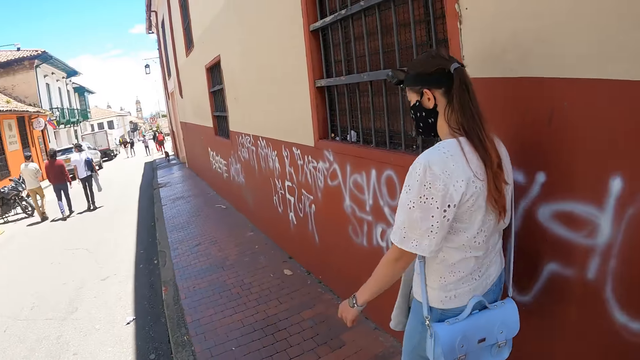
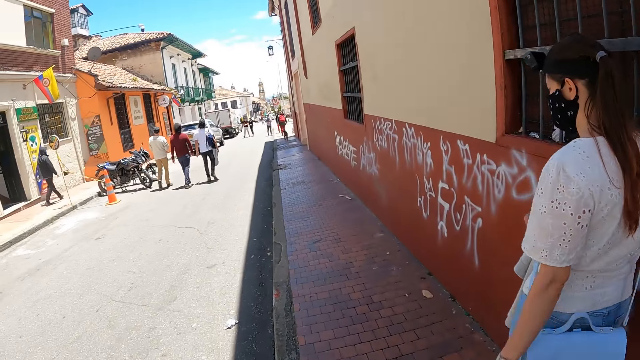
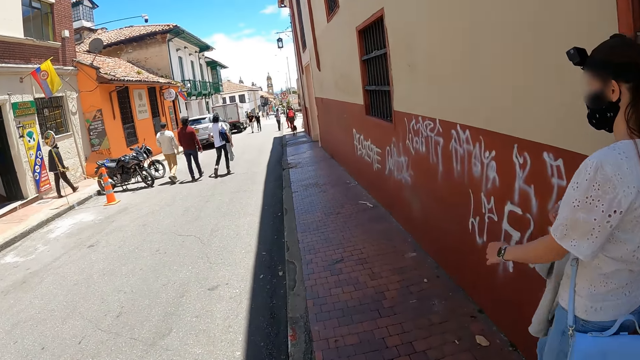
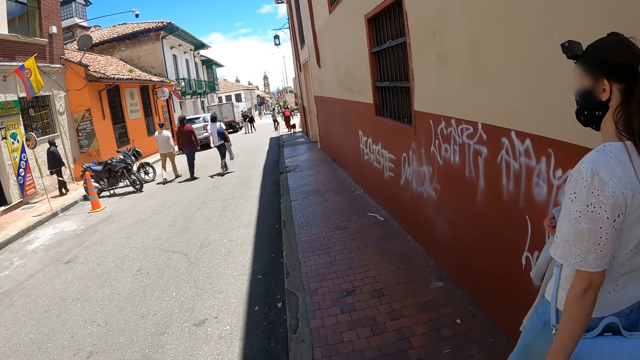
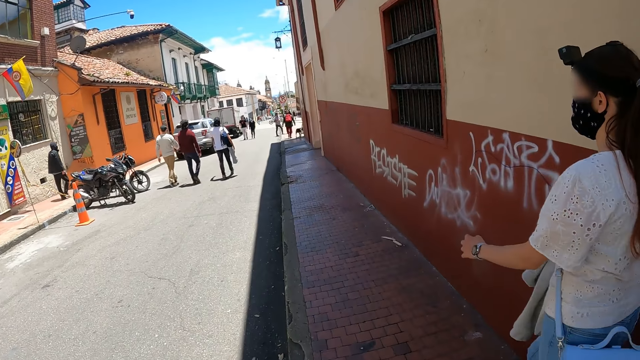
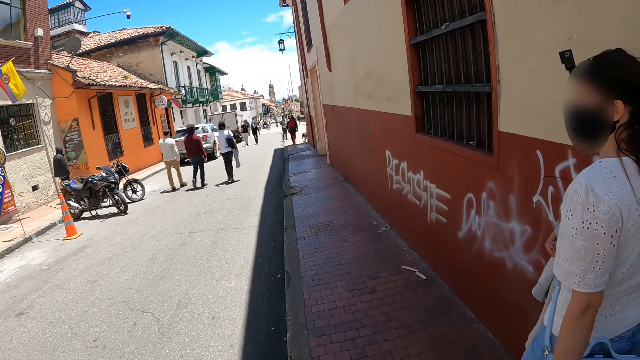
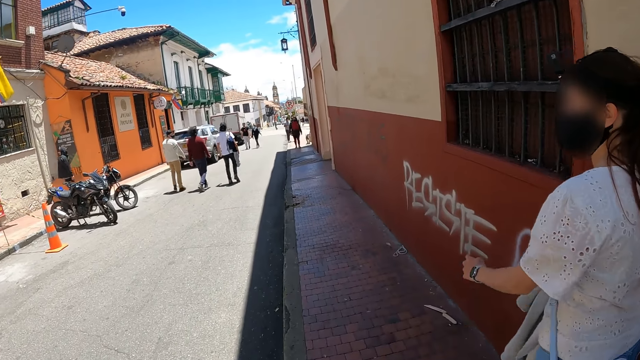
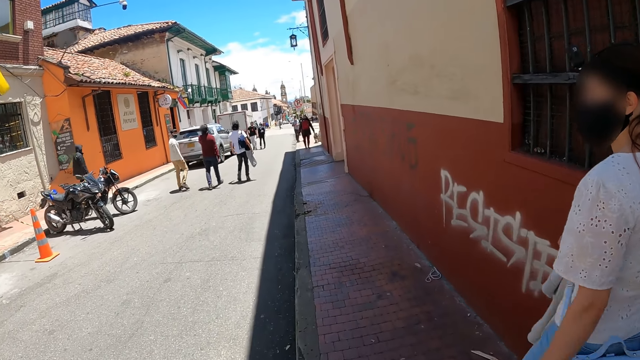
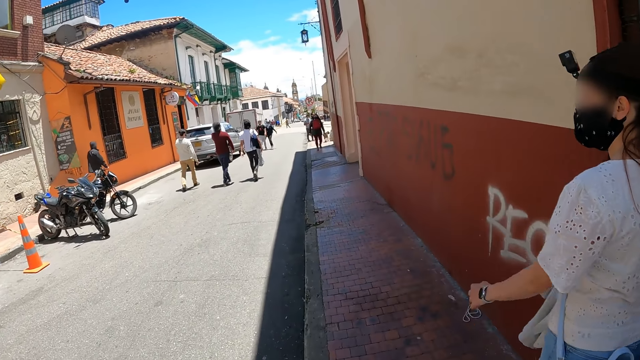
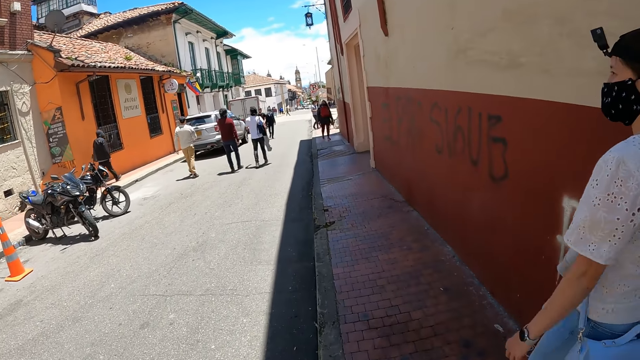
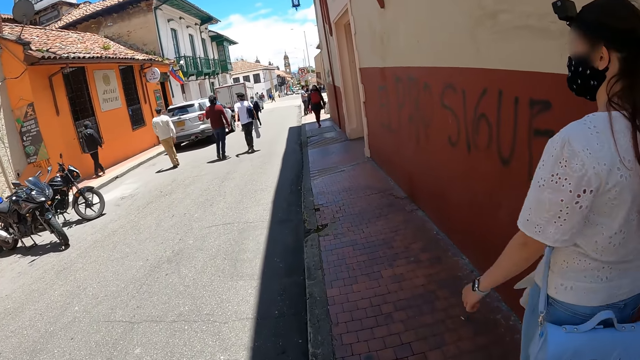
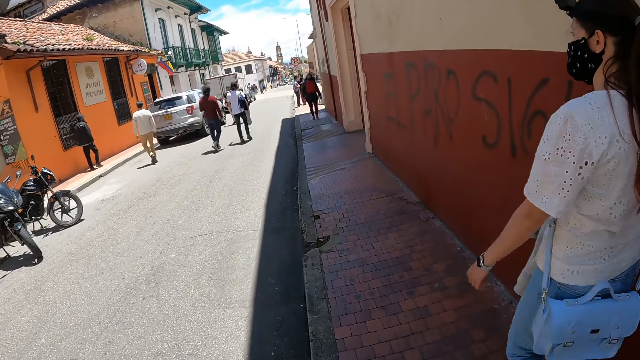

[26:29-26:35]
The camera wearer interacts with a person.

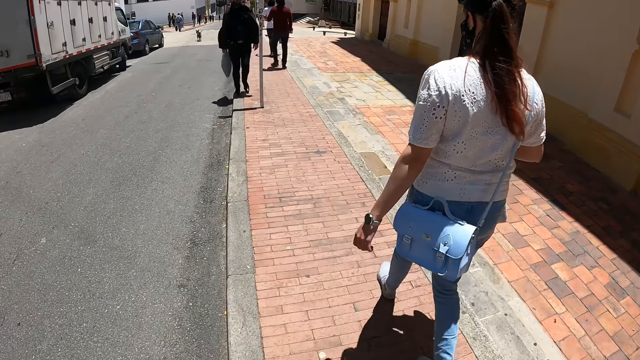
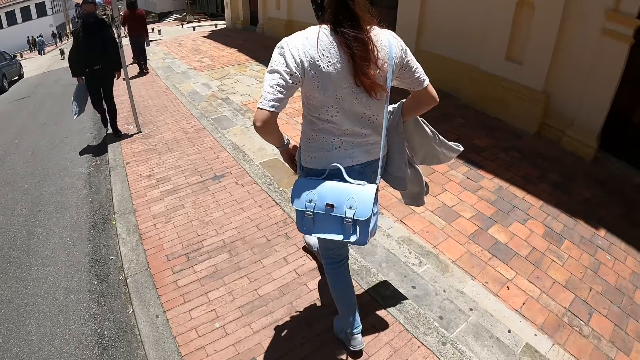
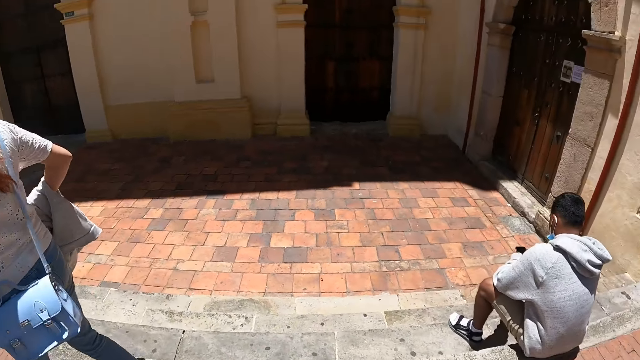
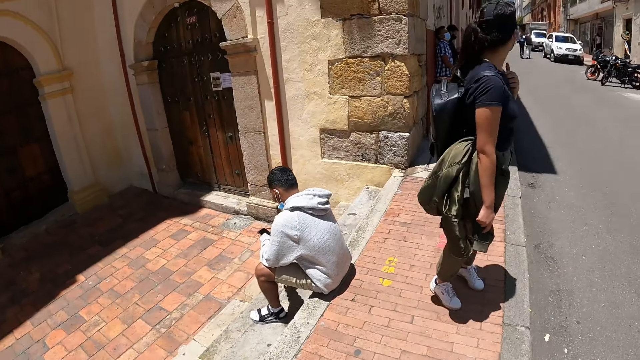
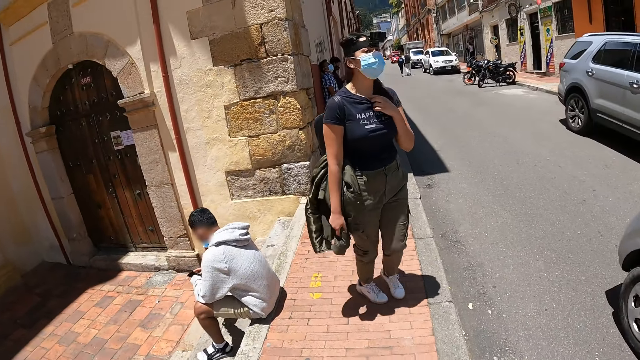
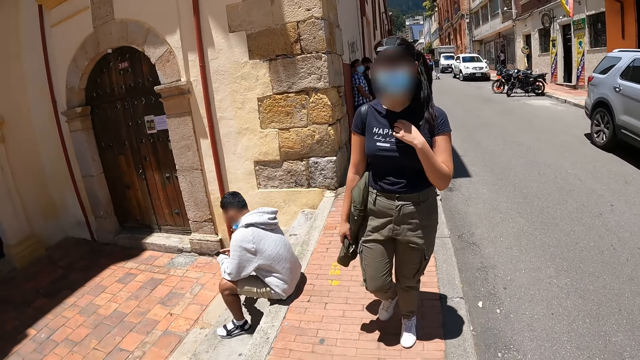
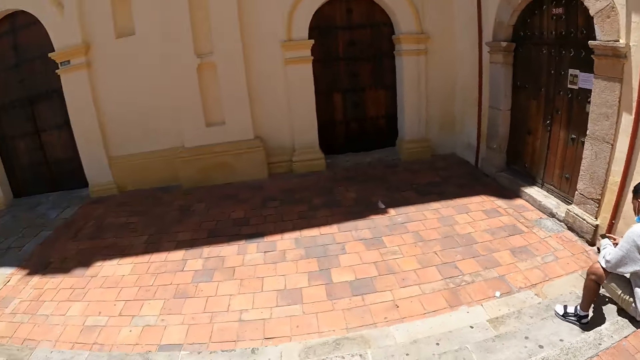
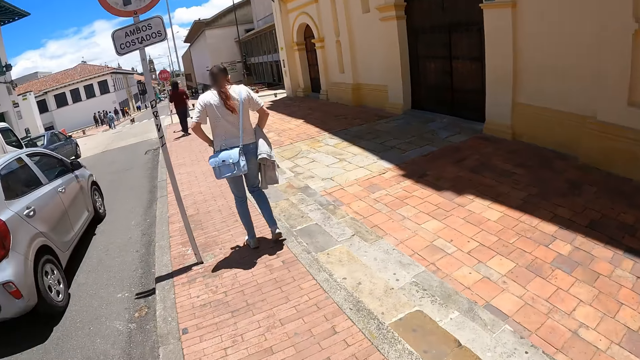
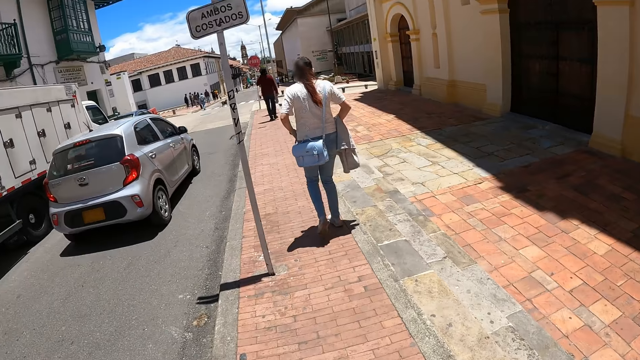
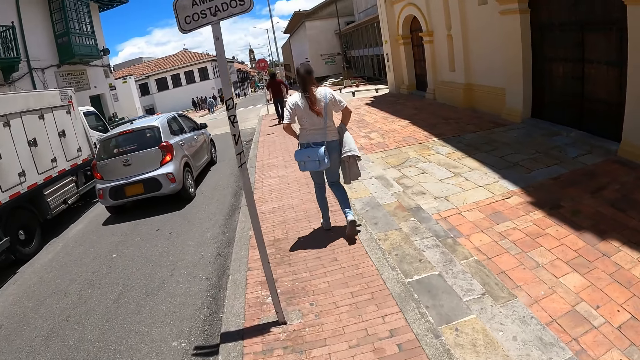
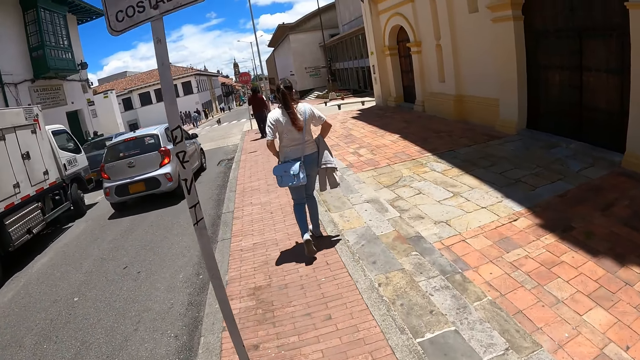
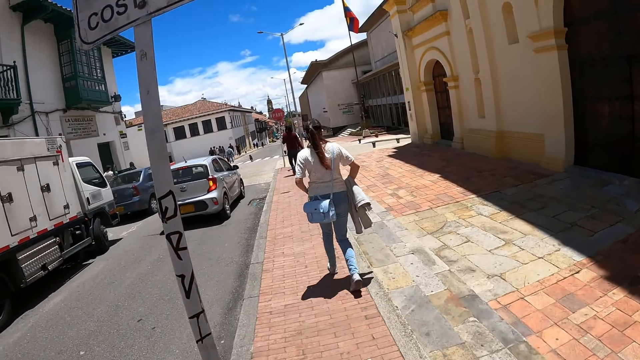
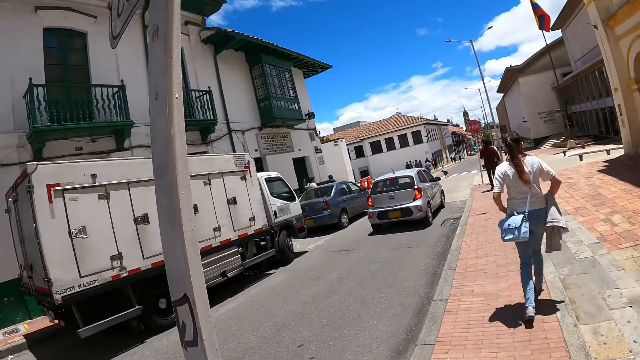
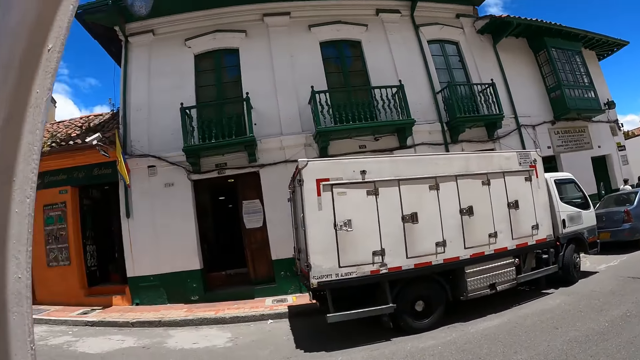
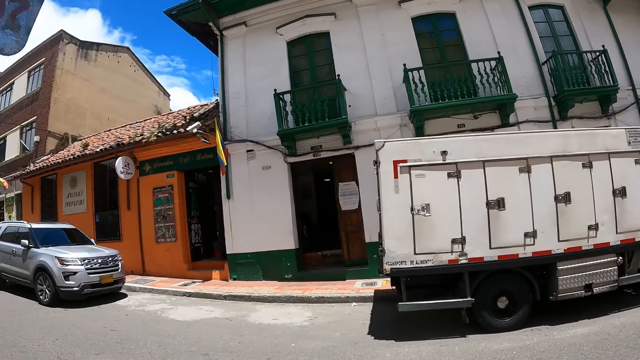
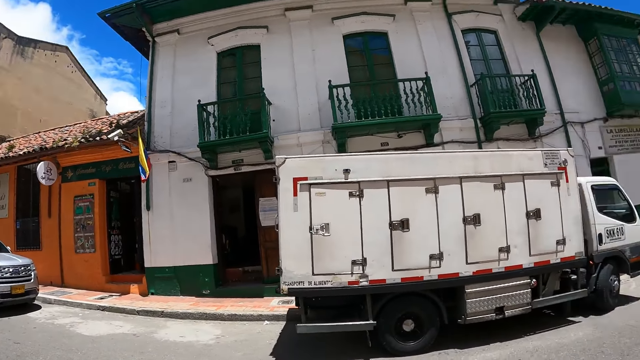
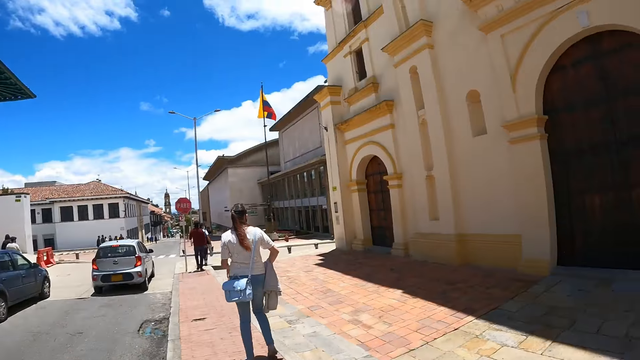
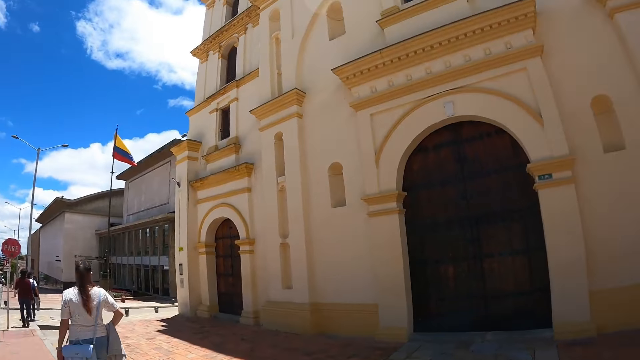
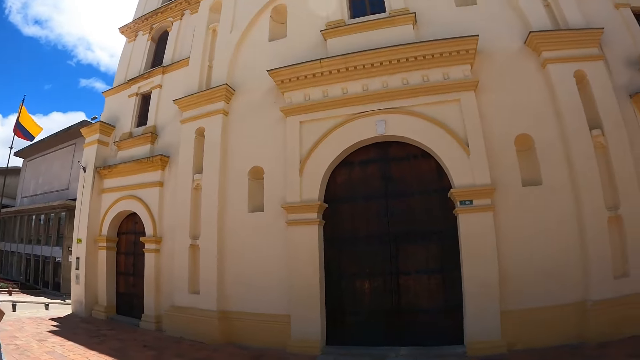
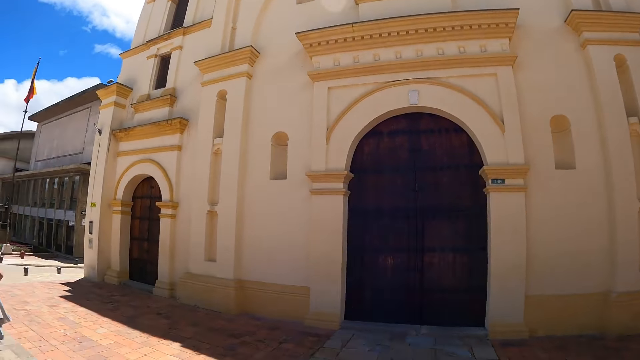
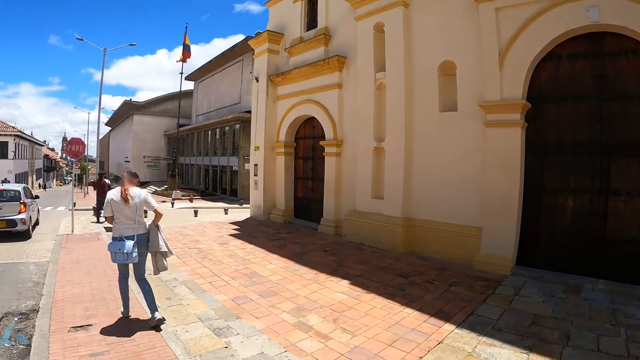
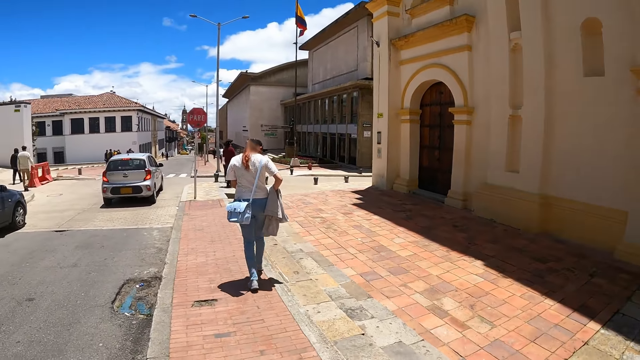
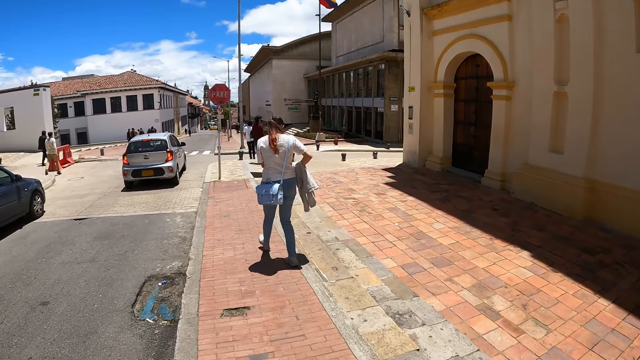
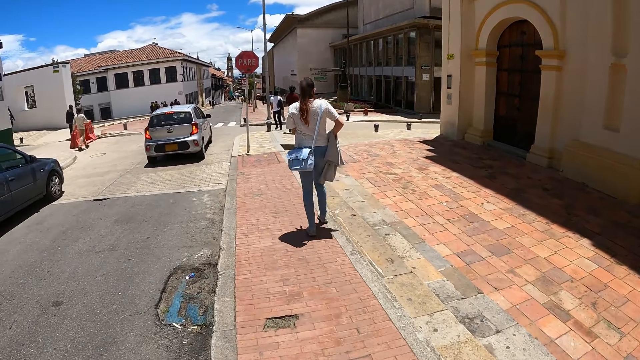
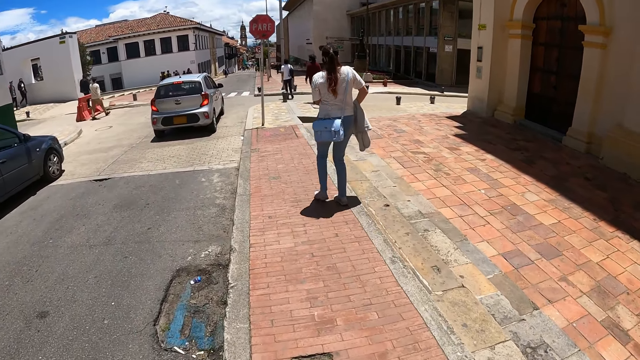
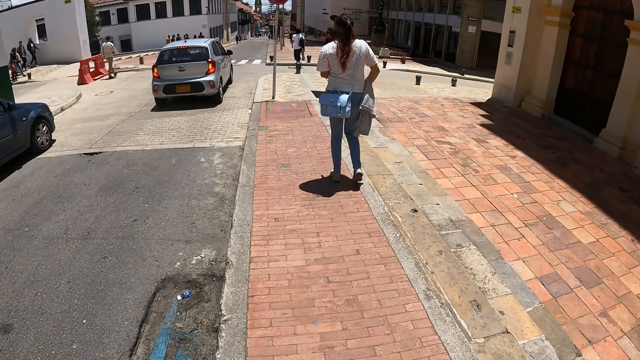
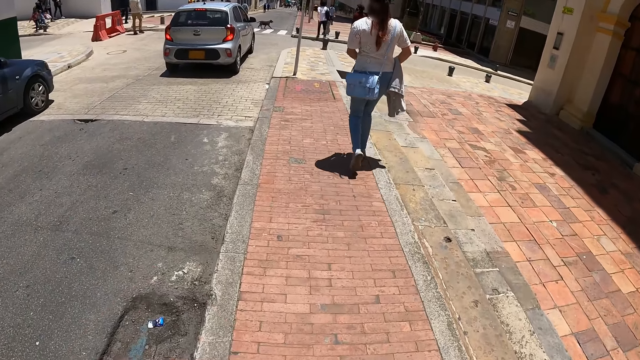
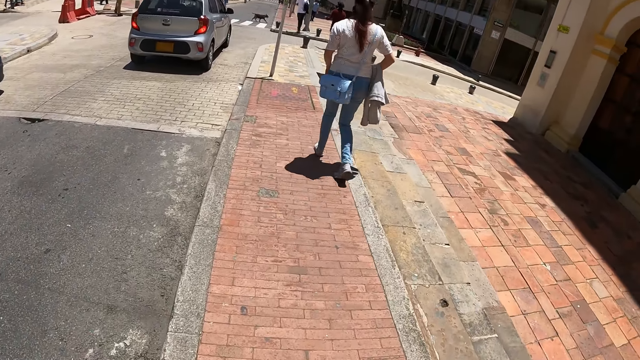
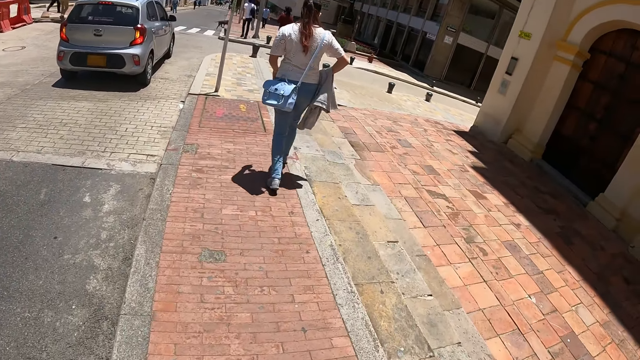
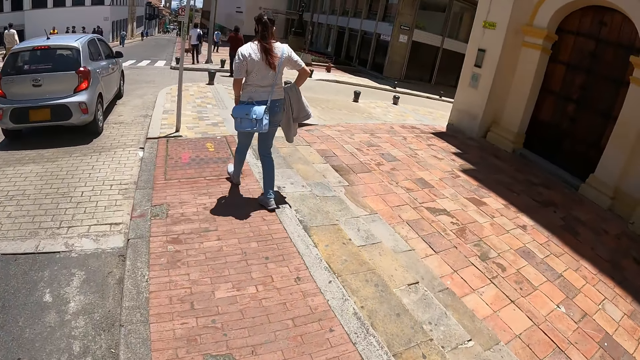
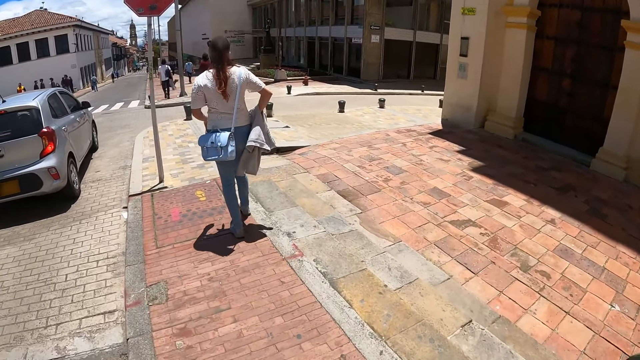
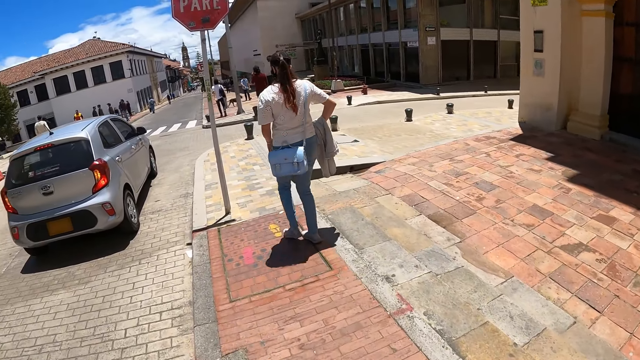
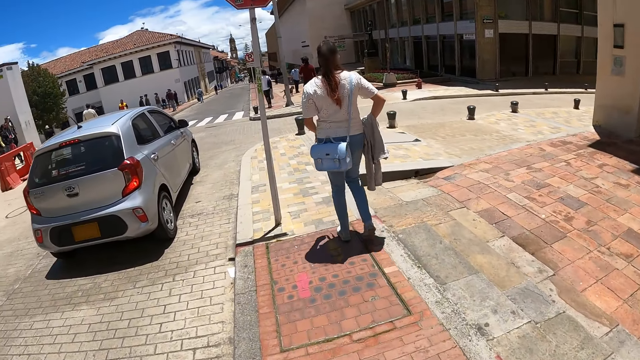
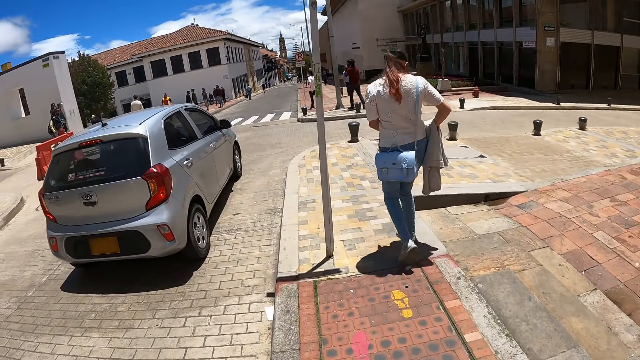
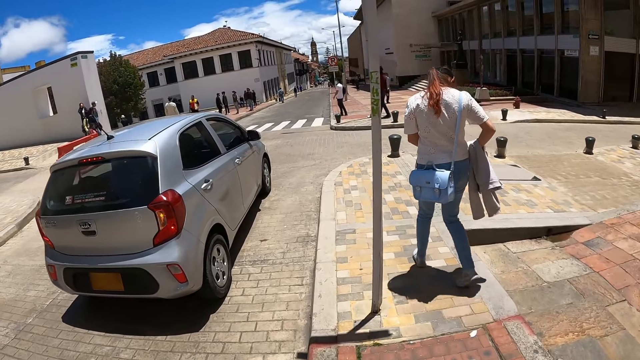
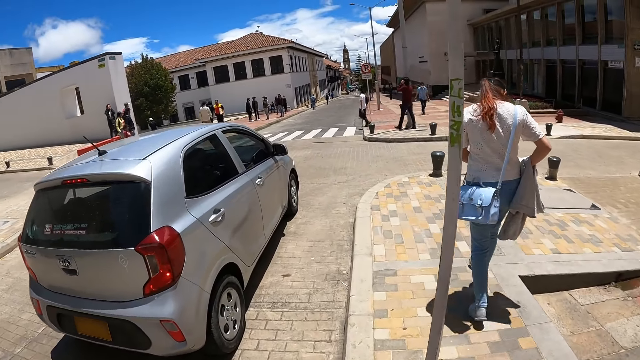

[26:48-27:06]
The camera wearer turns around. She looks back. She looks at a person. She looks around. She moves her hand.
